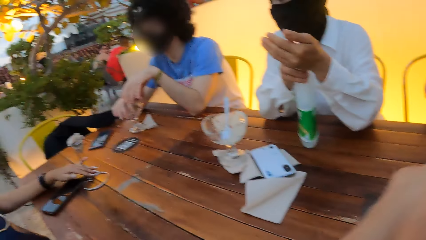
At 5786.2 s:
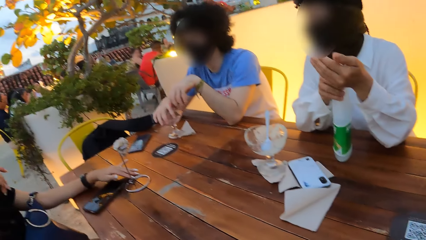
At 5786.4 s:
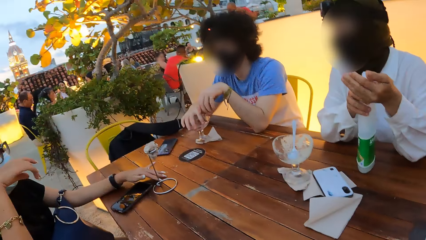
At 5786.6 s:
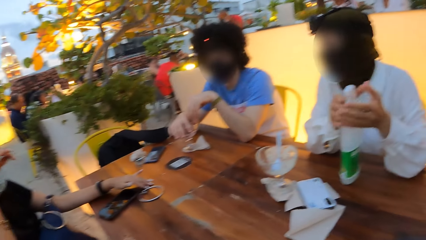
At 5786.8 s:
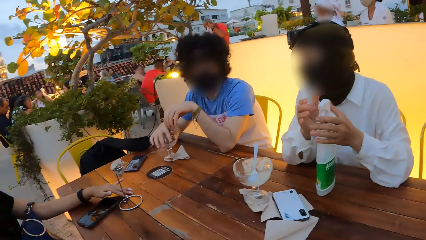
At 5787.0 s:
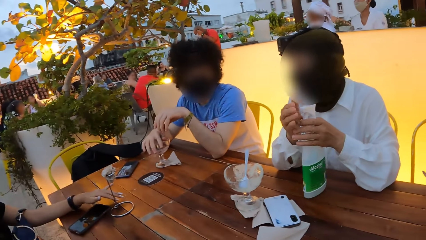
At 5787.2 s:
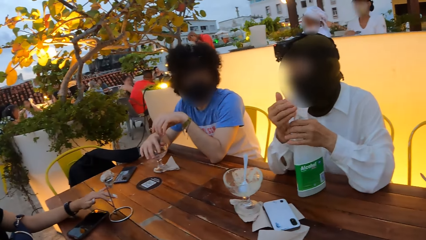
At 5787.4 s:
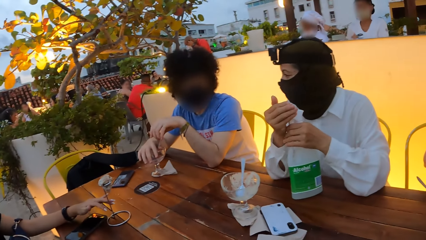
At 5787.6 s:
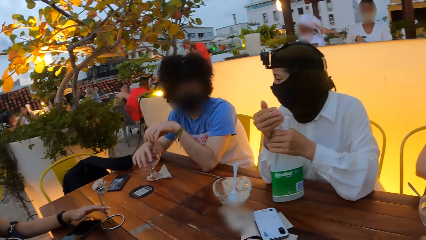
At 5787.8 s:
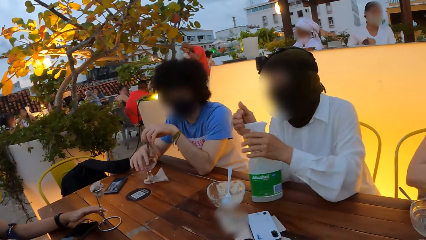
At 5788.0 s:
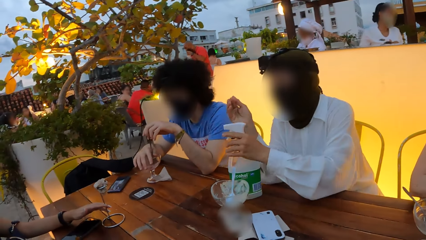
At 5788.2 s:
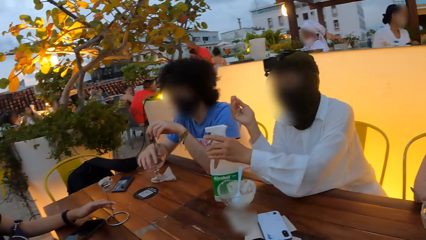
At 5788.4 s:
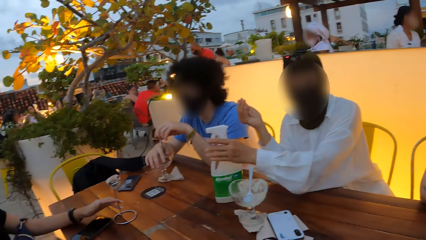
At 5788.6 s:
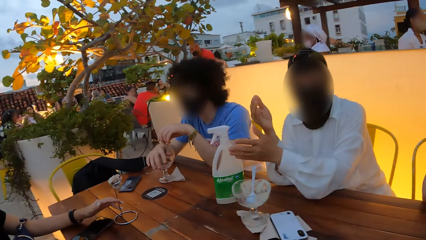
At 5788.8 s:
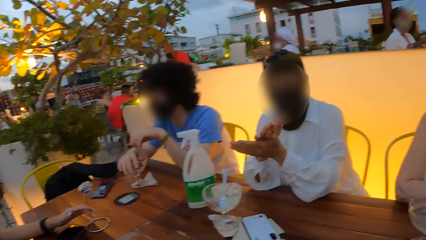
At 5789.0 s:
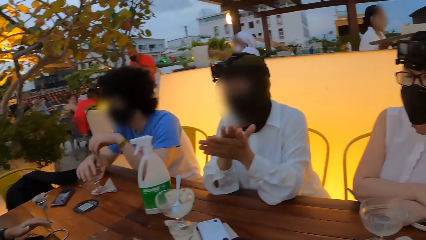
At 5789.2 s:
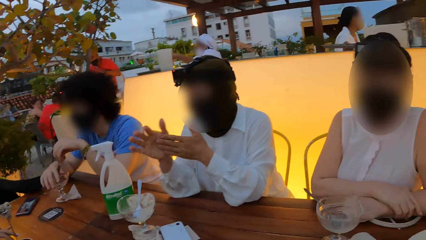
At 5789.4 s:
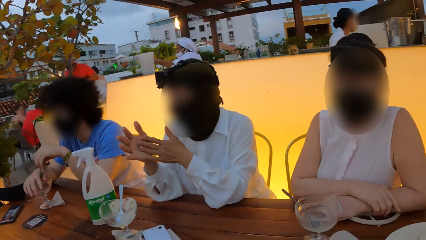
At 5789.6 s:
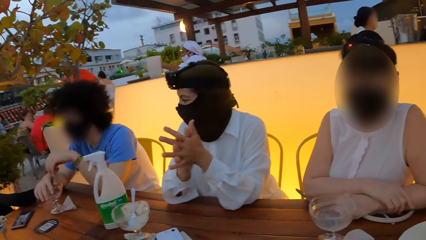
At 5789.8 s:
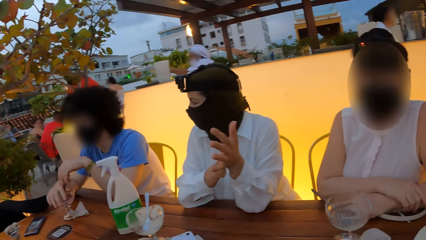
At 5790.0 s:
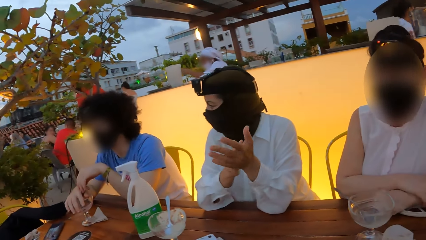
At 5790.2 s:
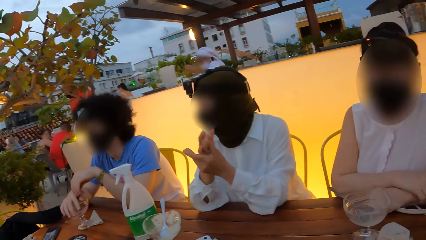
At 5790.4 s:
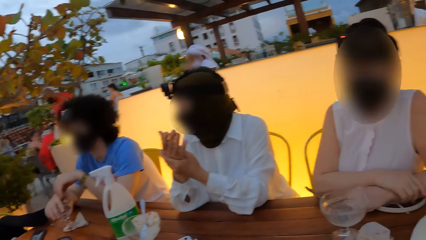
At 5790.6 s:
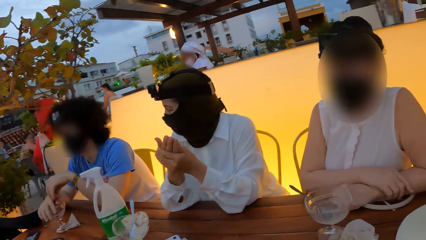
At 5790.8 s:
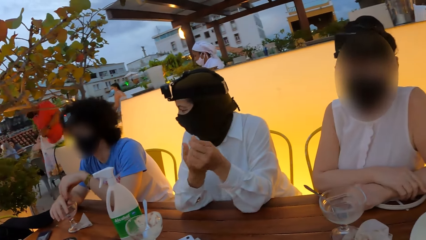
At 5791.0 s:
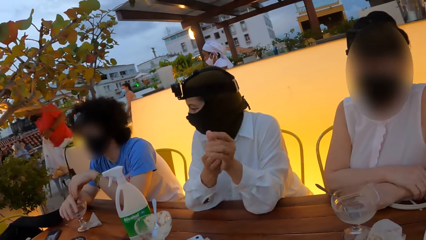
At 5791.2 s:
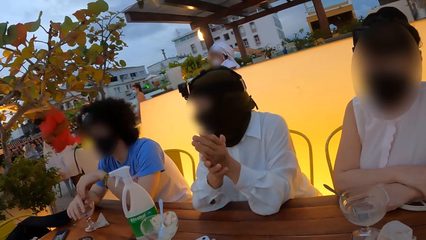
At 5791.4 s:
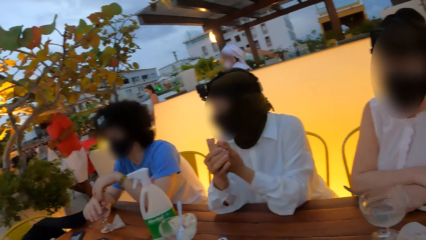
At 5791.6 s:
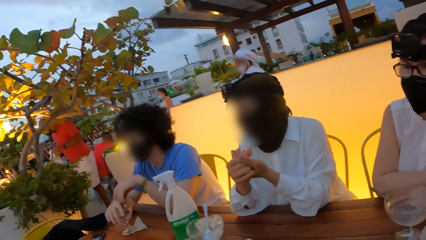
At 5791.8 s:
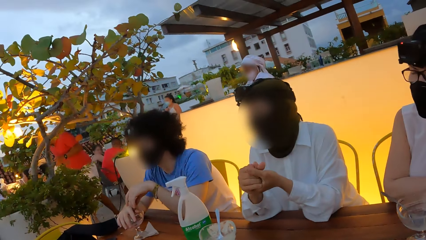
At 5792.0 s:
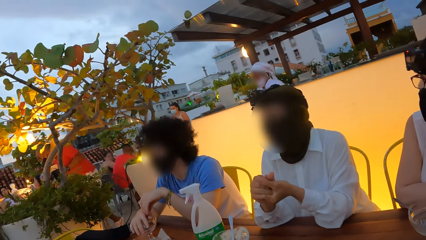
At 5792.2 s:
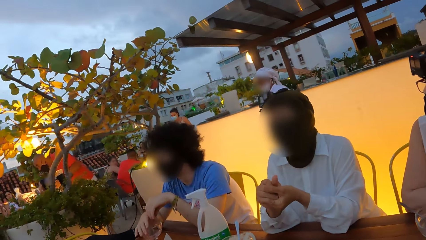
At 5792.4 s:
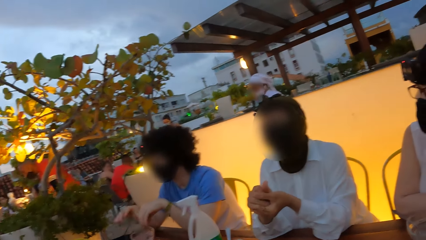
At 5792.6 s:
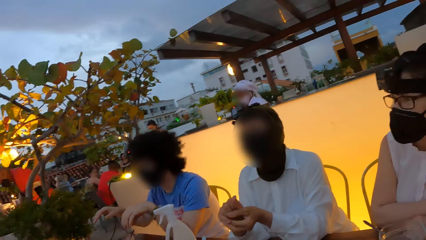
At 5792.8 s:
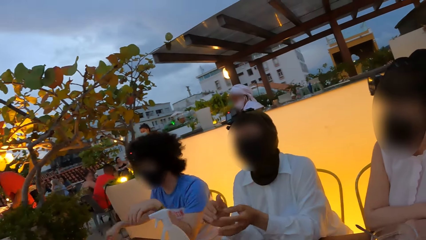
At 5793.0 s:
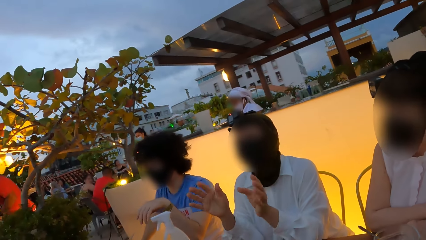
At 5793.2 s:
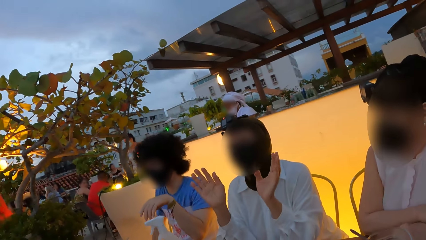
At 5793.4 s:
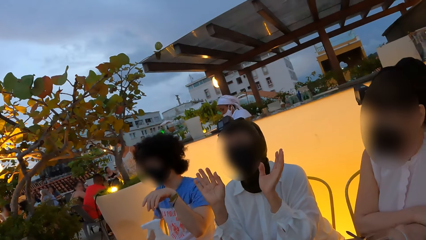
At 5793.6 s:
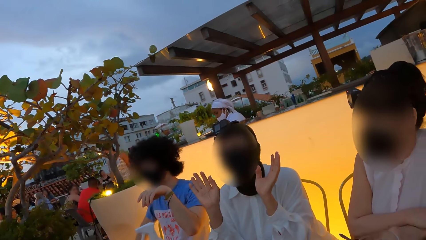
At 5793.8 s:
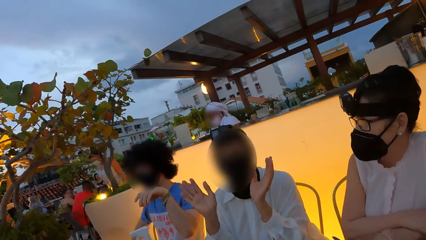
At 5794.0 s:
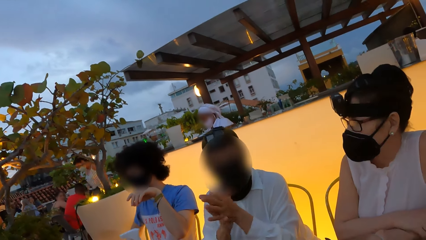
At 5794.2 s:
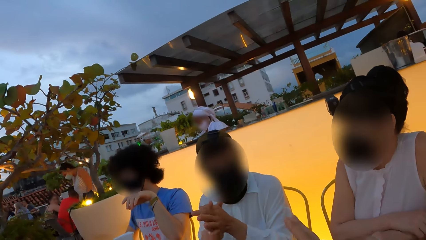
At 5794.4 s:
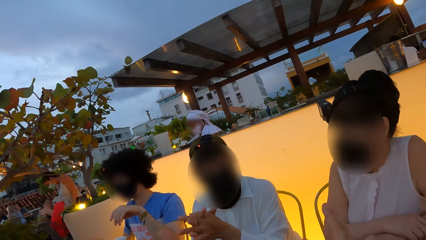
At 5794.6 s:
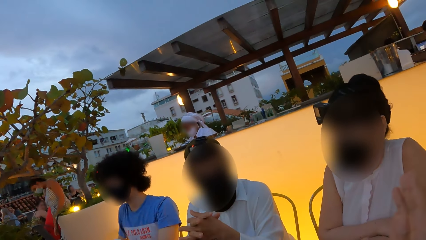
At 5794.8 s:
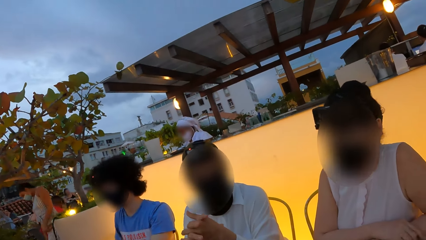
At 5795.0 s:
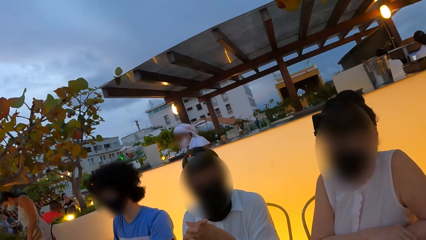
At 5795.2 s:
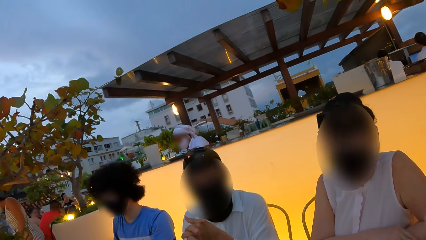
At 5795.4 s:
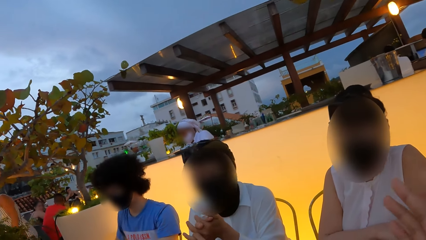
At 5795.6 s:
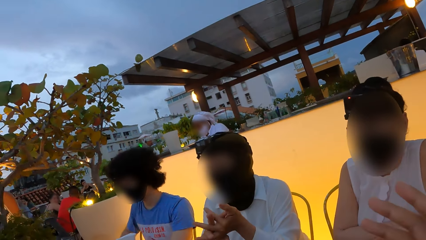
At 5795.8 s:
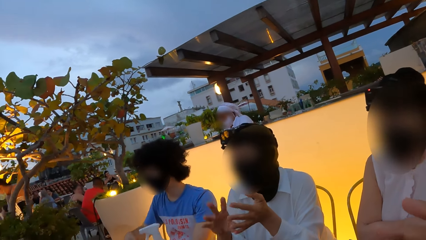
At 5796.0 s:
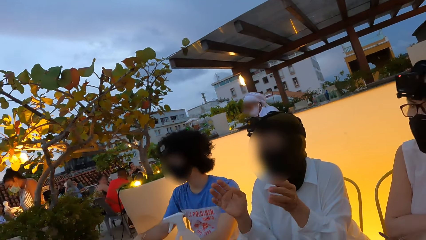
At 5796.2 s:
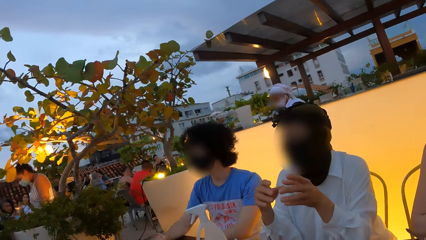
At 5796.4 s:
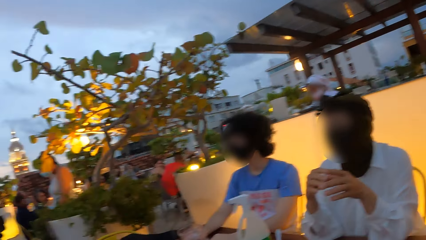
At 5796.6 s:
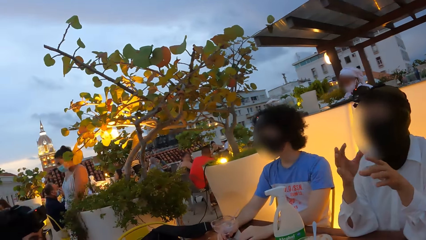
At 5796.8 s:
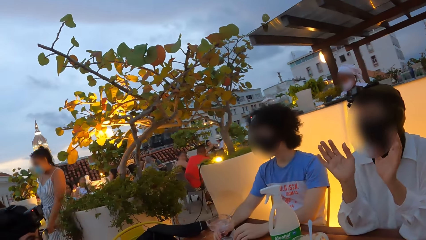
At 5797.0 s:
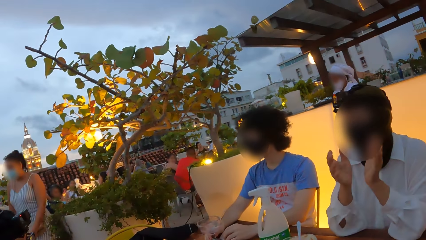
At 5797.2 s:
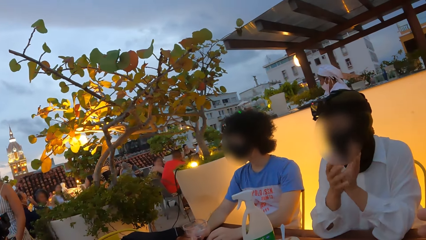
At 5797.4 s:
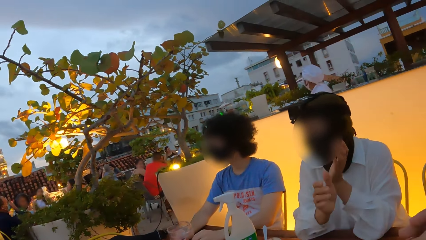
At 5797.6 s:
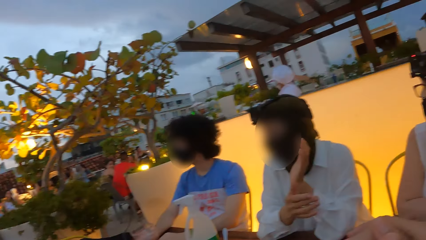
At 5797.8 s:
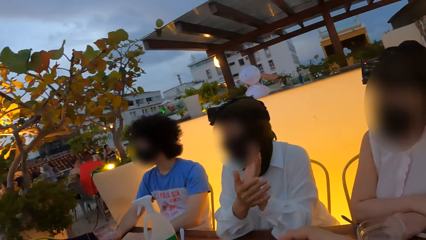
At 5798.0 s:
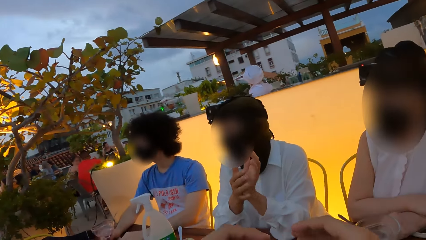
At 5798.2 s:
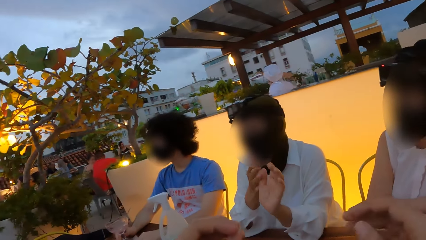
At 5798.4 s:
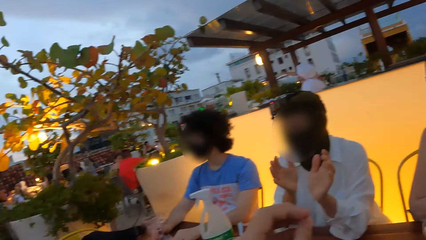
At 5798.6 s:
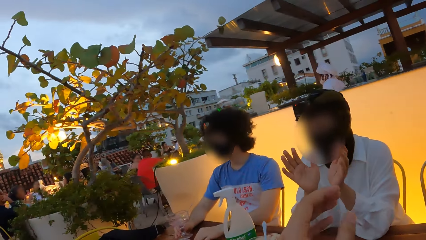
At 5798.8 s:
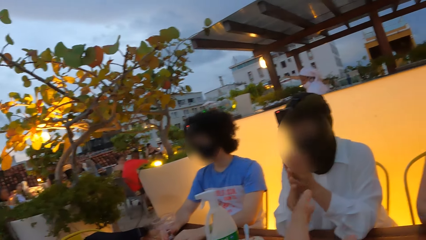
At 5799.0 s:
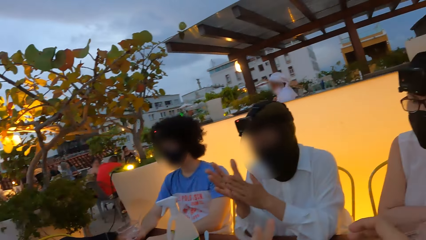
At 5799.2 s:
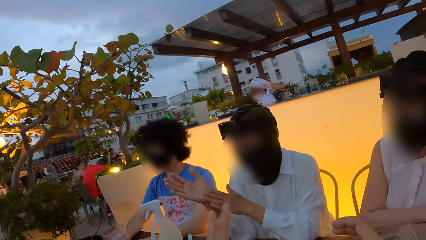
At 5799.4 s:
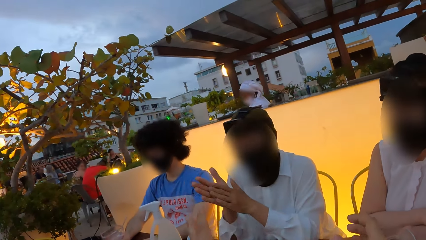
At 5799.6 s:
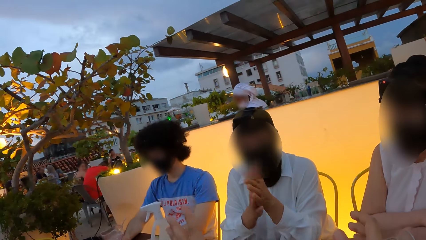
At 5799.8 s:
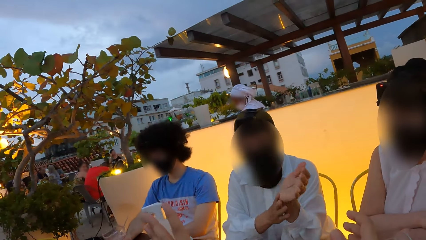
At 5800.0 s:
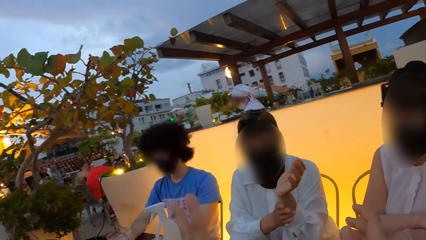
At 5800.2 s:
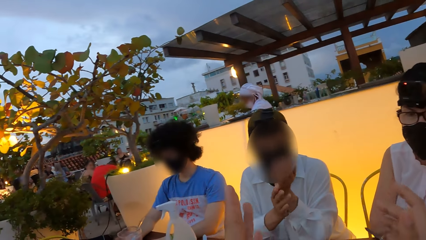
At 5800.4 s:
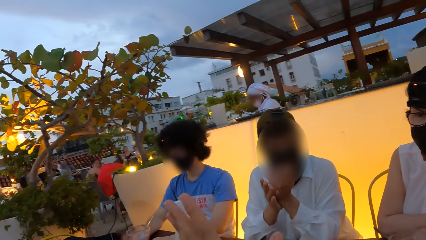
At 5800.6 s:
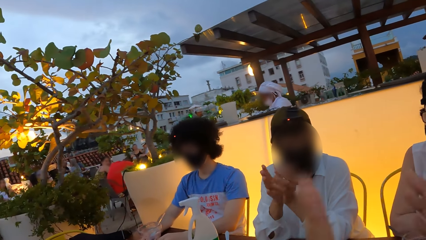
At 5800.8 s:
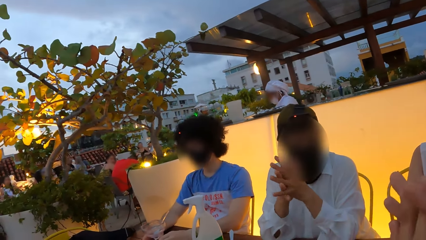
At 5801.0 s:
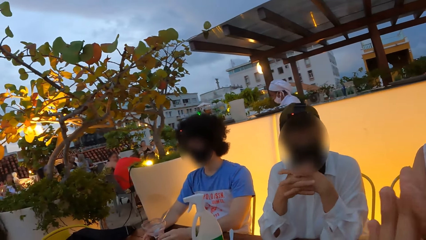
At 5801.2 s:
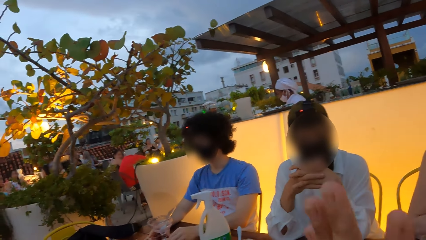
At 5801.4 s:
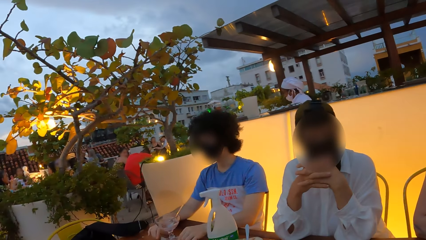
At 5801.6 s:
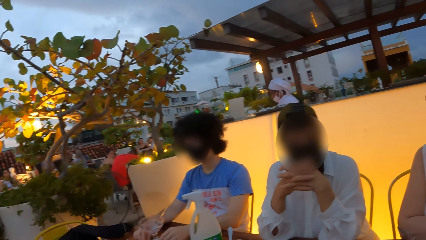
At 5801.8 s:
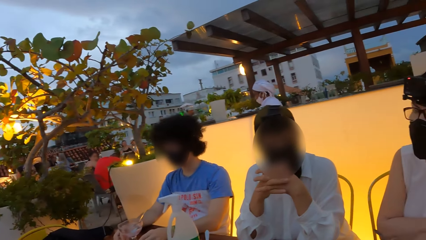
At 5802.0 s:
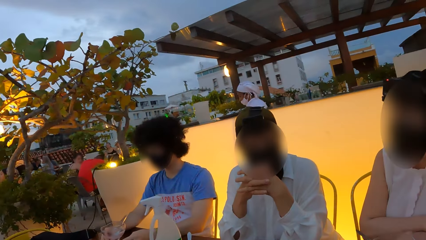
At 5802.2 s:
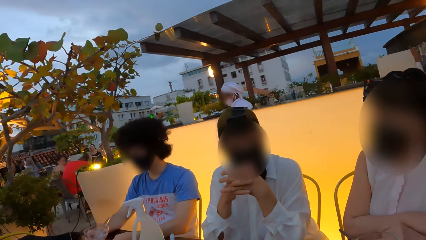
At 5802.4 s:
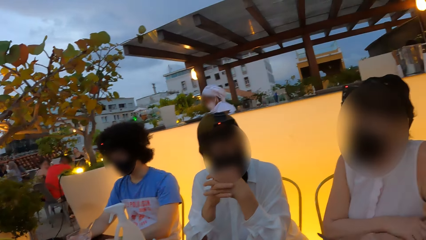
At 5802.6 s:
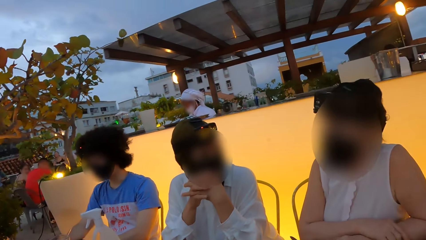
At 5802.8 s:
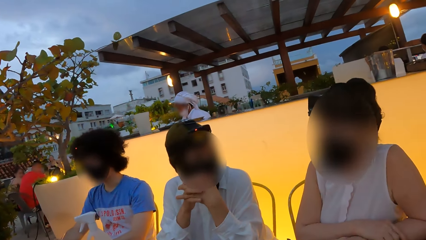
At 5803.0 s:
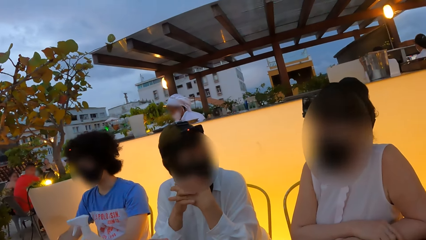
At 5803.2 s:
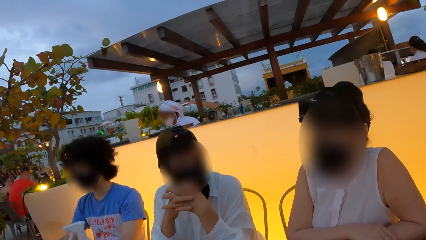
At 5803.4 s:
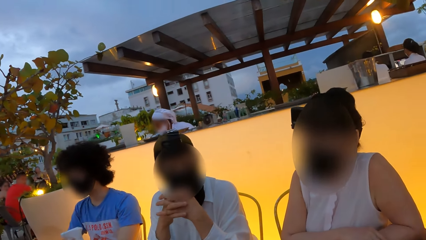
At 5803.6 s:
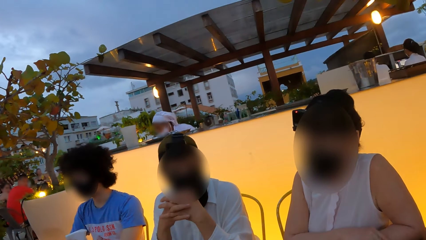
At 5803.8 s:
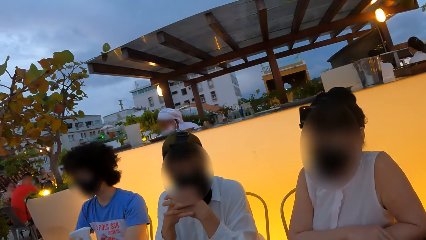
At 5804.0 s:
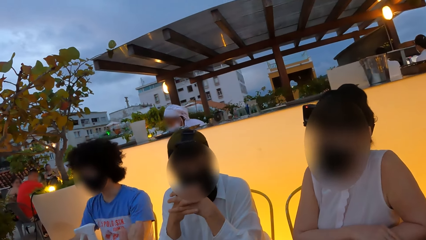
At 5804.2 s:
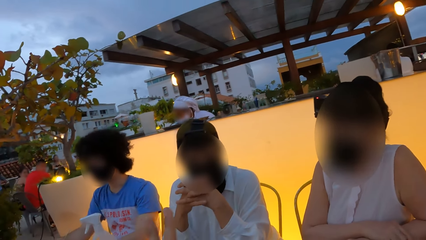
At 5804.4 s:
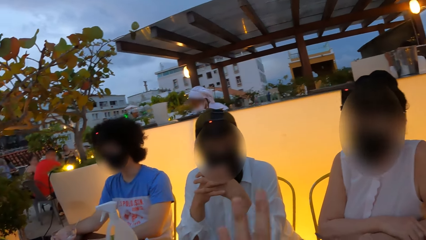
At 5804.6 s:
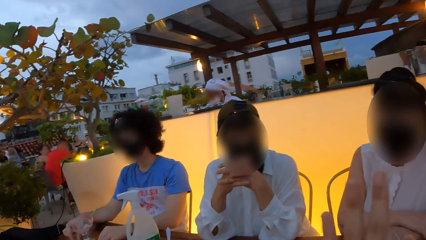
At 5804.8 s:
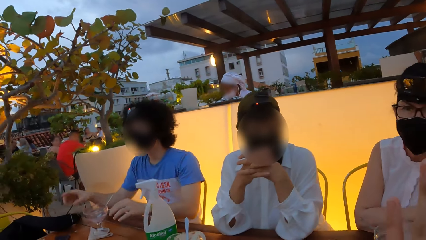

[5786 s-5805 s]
A person sprays his hand, places the spray bottle on the table and rubs his hands. The person interacts with the camera wearer, moves hands and holds hands together. The camera wearer stares around. The person interacts with the camera wearer and rubs his hands. The camera wearer interacts with the person. They stare around.
